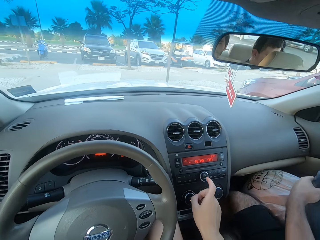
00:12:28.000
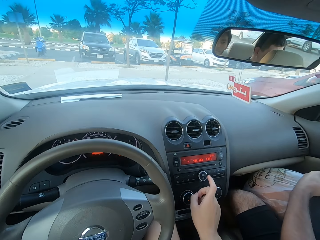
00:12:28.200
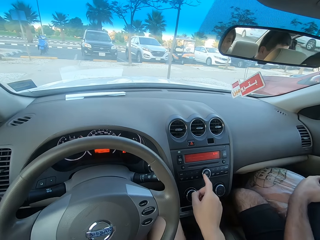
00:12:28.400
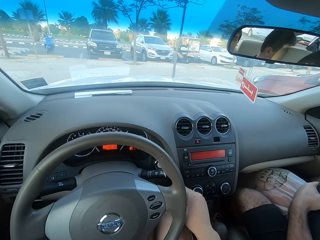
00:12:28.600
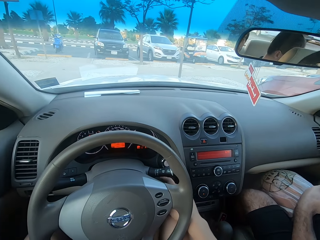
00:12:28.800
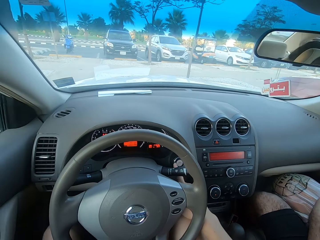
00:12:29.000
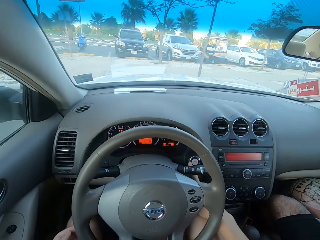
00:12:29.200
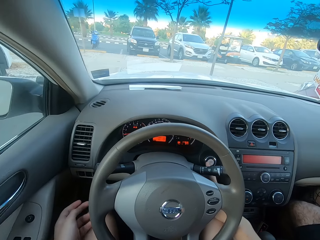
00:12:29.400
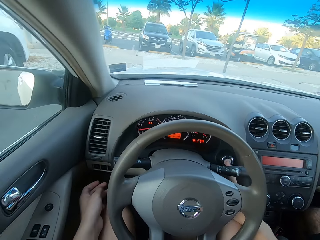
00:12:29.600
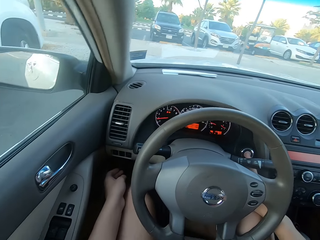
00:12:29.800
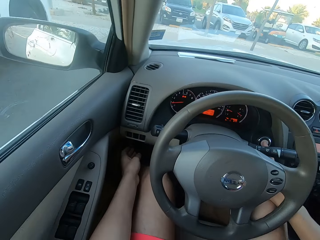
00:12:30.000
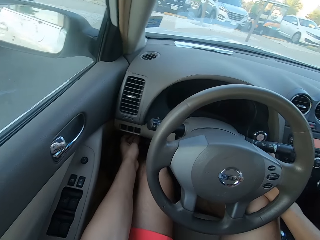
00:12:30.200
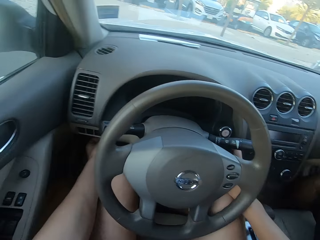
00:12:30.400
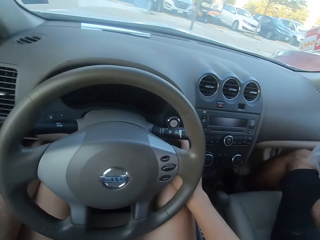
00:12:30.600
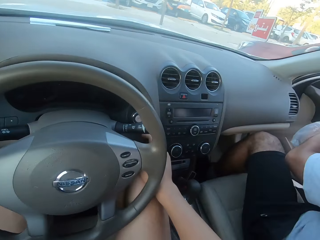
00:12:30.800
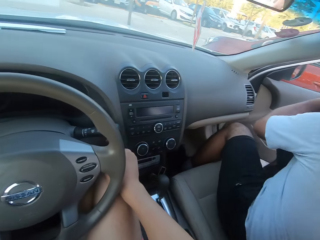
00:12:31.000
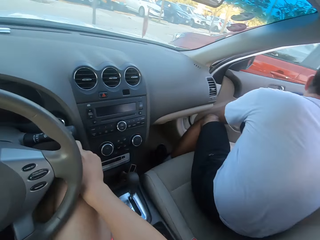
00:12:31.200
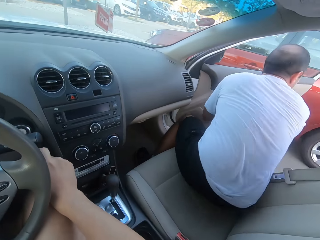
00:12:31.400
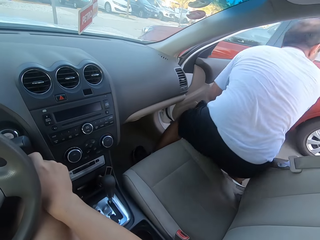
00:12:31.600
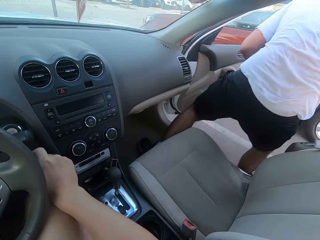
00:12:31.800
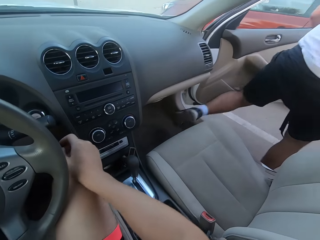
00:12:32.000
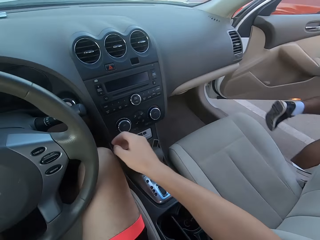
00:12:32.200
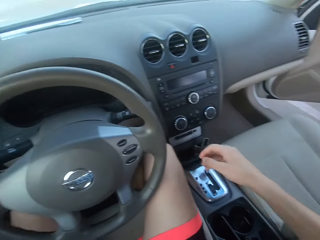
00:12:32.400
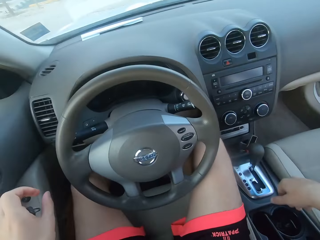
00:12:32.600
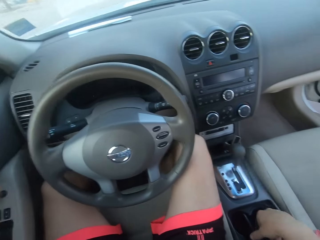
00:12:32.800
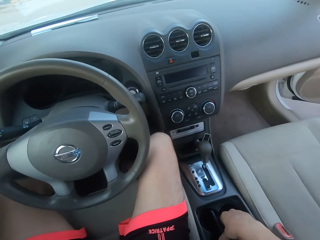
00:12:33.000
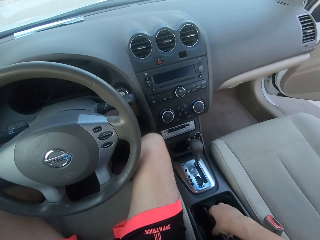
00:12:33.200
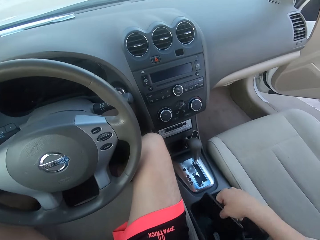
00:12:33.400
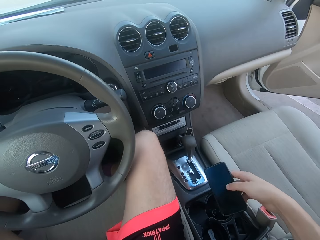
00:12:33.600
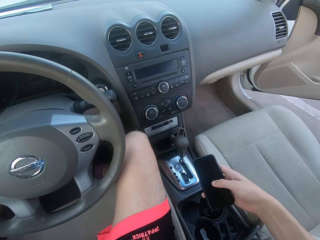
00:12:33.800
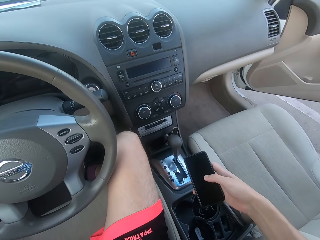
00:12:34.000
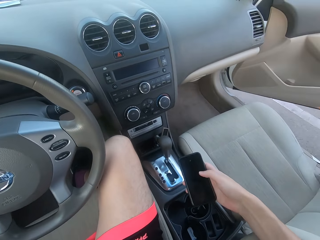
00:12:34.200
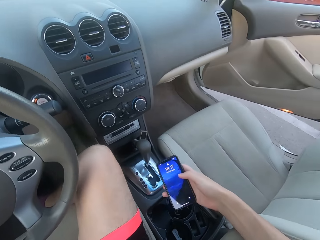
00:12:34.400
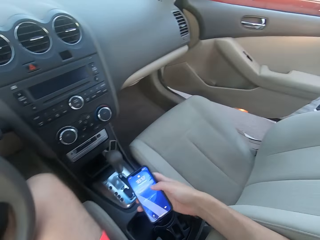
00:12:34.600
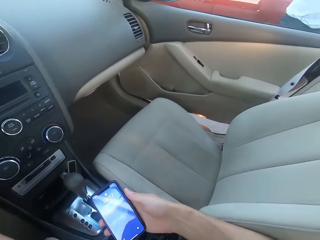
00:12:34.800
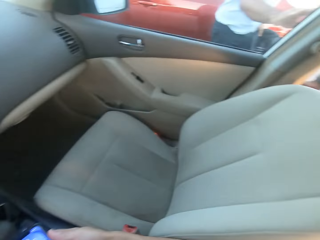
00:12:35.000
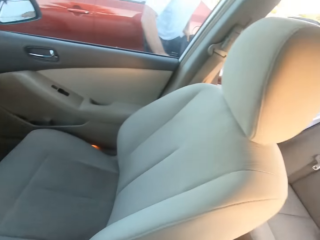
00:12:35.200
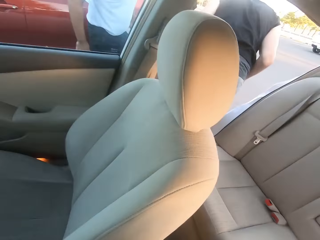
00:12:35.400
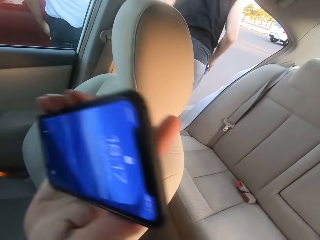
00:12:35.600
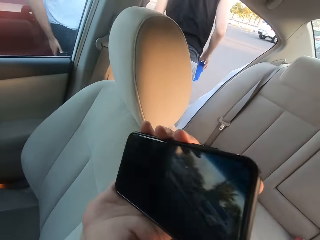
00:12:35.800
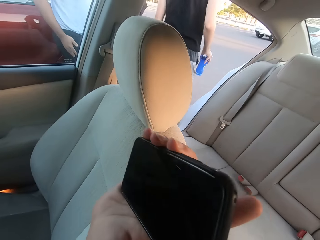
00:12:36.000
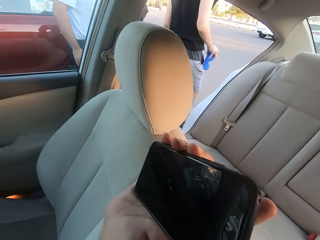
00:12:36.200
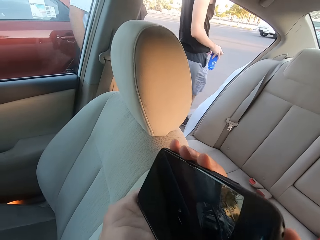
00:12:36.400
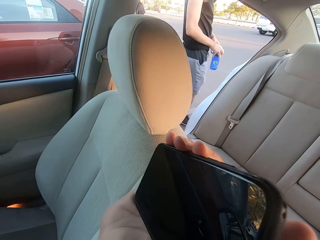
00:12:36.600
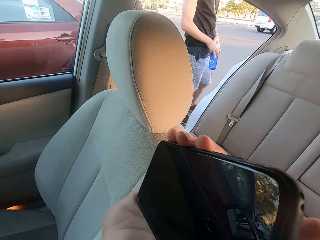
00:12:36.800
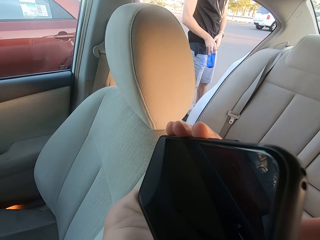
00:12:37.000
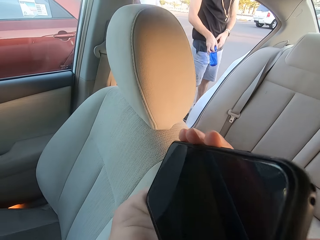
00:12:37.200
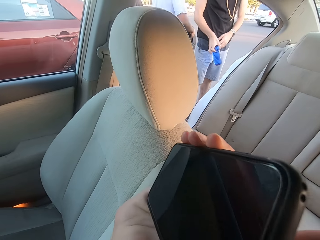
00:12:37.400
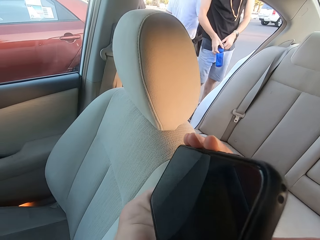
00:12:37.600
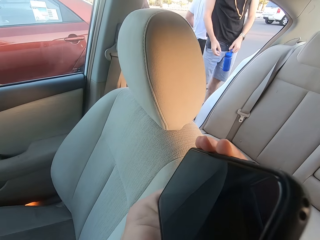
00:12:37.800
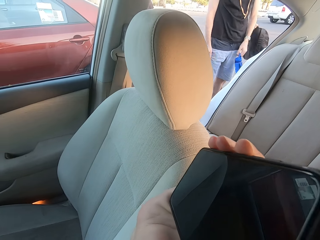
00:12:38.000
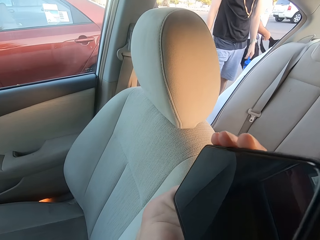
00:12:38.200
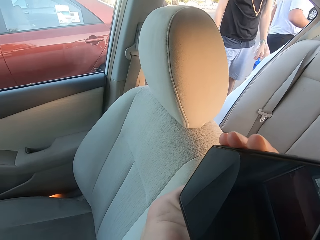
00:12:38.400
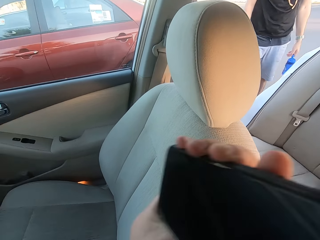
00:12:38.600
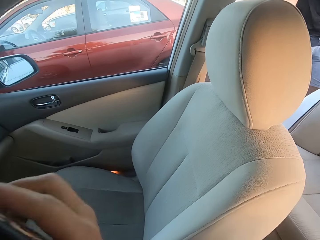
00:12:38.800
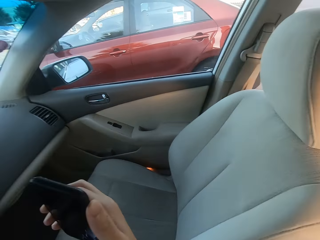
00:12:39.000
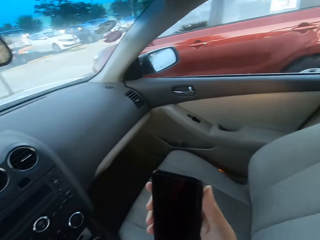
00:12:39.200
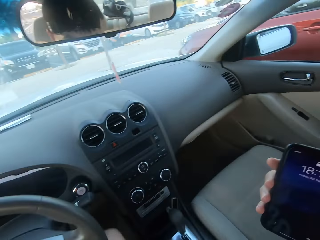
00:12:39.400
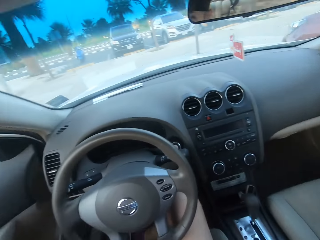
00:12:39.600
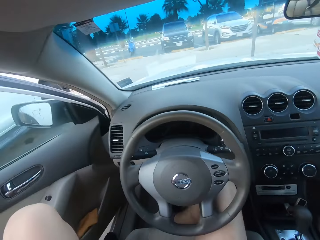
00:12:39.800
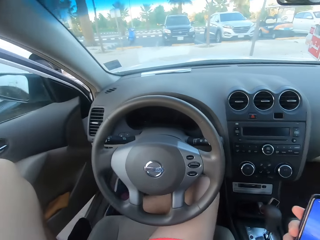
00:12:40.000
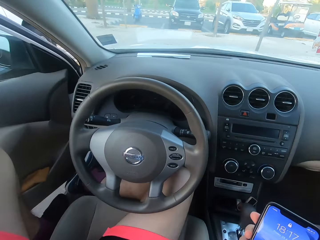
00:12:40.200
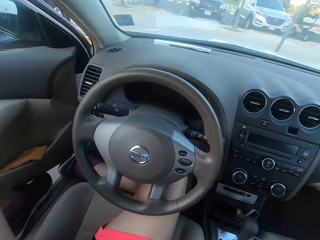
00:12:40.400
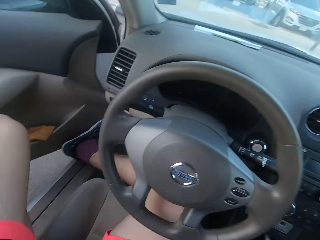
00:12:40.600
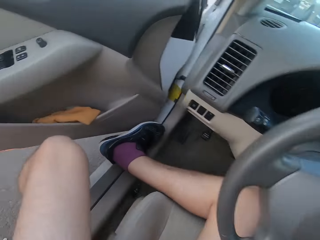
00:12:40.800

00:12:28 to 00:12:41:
The camera wearer tunes the radio button. They turn off the engine and look around. A man gets out of the car. The camera wearer picks up his phone. They hold the phone, press his phone, look at the phone, look around and lift the hand up. They interact with a person. Another man holds a bottle of water. The camera wearer looks around. The first man walks. The camera wearer looks at the phone.

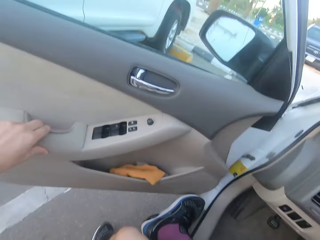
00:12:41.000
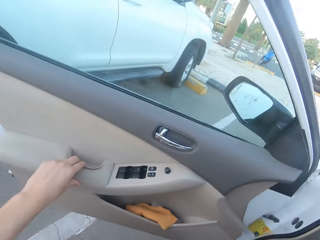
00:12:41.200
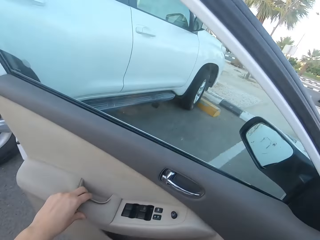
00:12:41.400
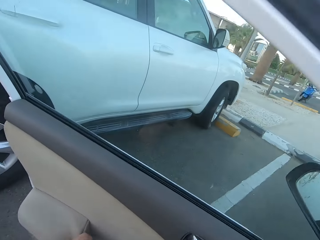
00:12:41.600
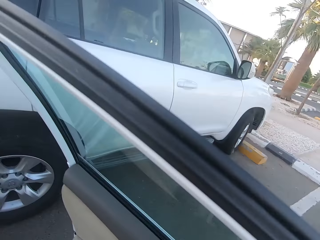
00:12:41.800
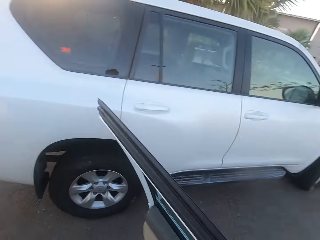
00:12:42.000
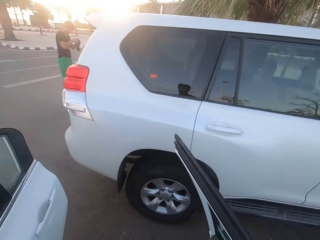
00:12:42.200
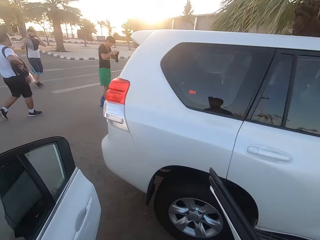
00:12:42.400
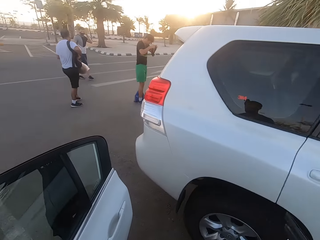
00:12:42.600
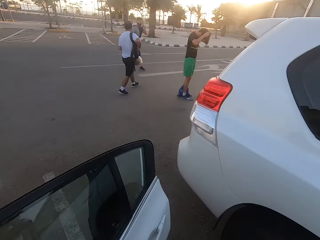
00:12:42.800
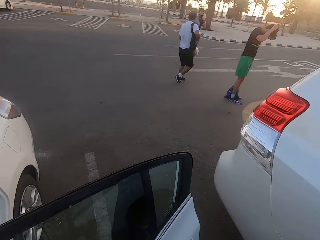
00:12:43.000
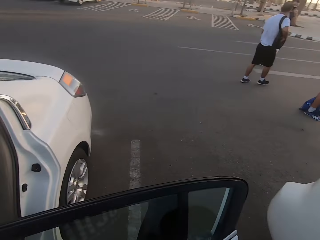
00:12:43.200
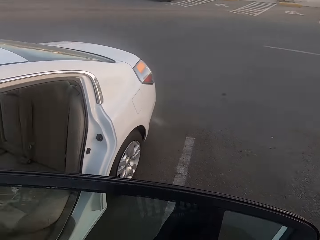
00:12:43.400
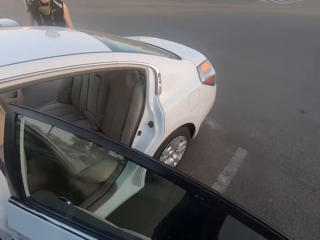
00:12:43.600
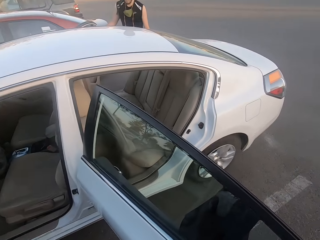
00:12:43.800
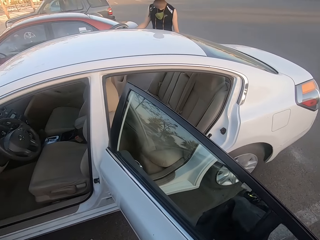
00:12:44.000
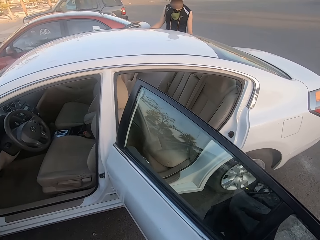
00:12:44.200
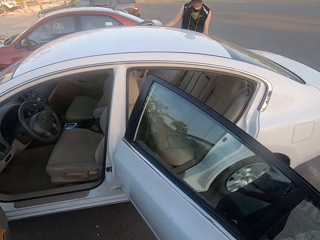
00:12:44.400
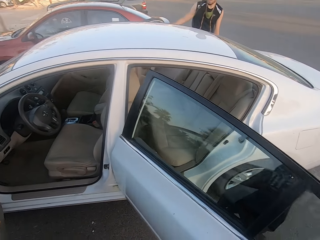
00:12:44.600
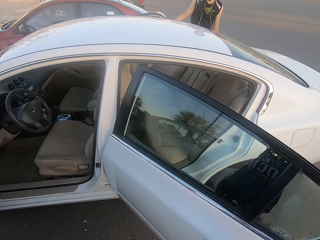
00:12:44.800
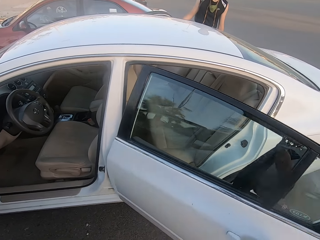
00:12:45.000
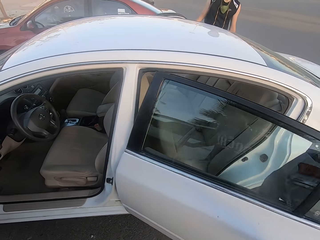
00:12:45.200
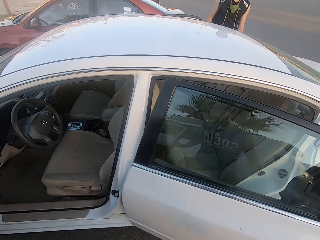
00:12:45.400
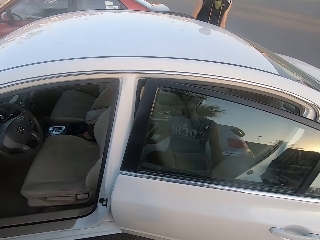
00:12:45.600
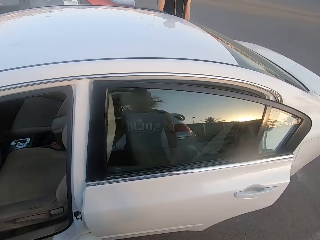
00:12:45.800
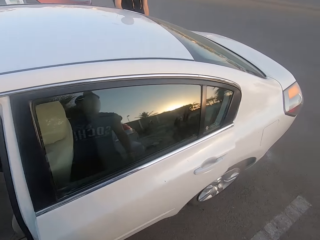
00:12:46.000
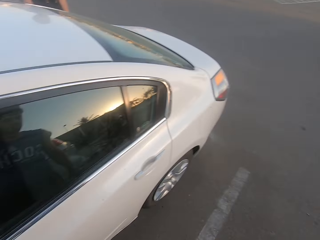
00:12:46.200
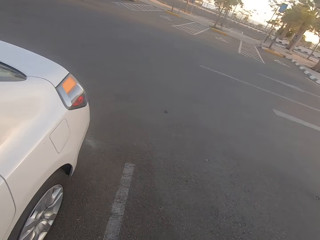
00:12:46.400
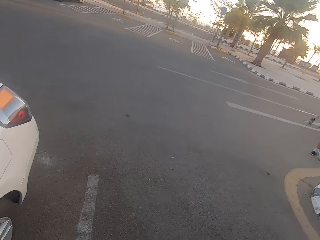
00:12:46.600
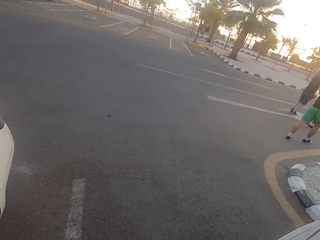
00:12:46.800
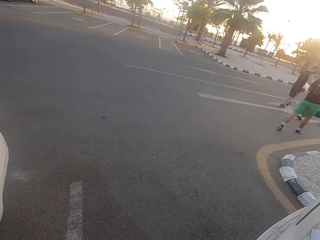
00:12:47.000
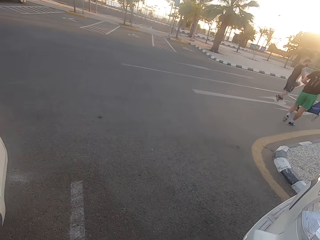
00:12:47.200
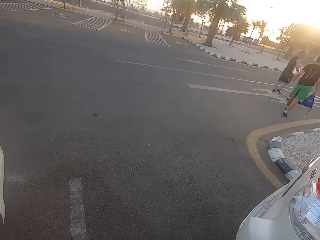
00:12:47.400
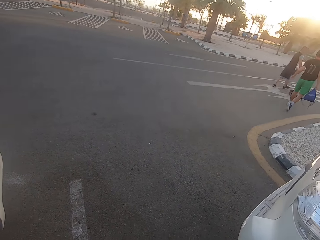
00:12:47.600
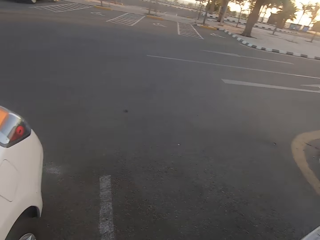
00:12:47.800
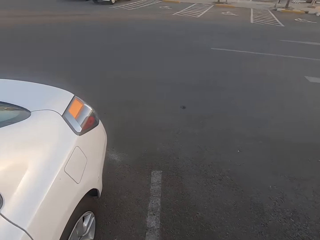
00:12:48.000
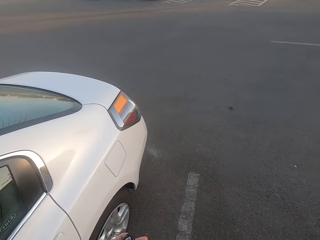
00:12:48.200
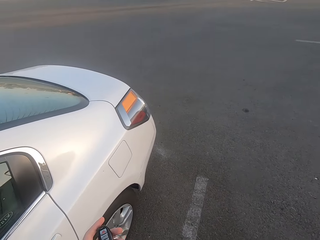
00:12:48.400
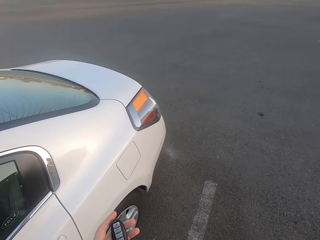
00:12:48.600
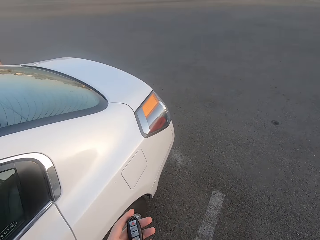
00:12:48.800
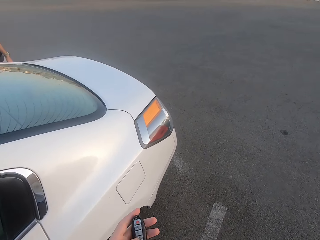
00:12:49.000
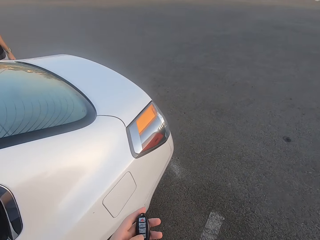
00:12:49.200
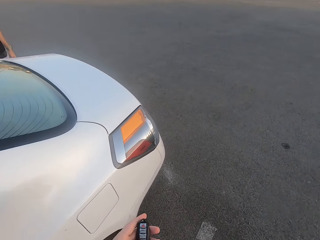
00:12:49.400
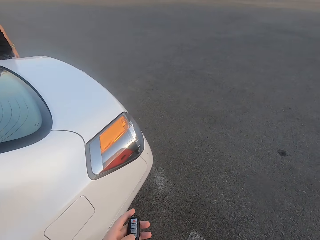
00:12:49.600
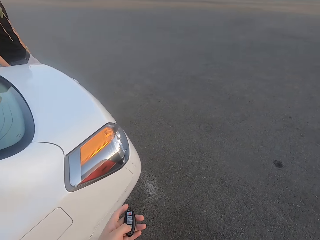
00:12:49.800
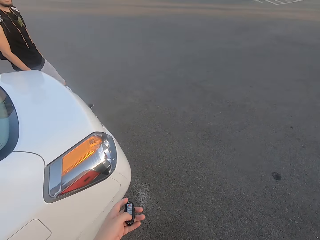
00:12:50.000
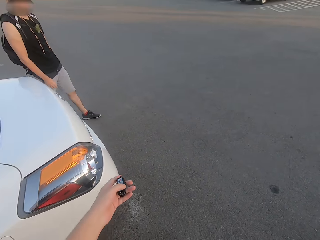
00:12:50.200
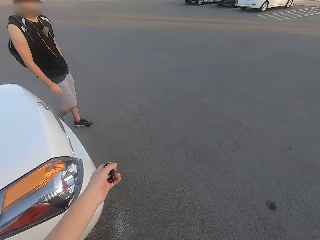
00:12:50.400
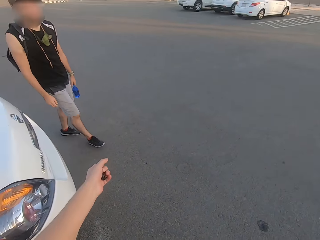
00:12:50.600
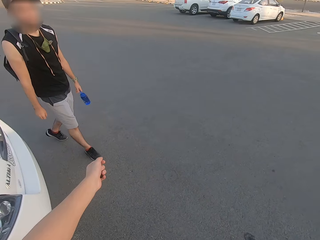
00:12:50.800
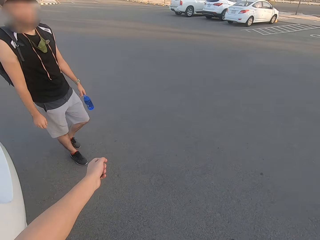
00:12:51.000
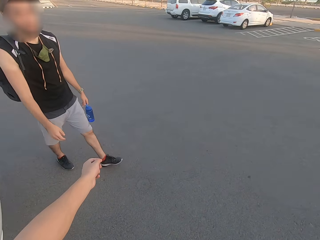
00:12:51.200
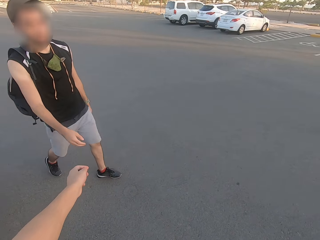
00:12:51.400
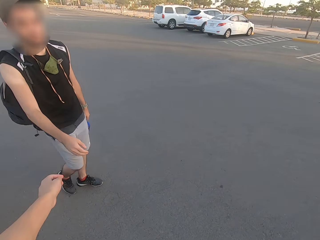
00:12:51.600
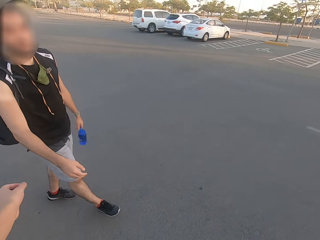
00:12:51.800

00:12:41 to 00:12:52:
The camera wearer opens the car door and gets out of the car. They look around. A man stands. Another man walks. A third man walks. The camera wearer closes the car door and looks around. The first man walks. The second man walks. The camera wearer walks and holds the car key in the hand. They walk again. A fourth man walks.
